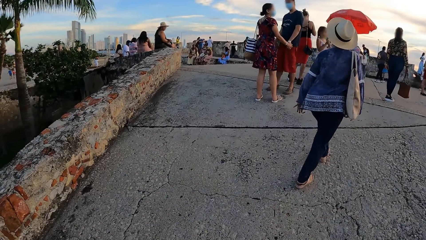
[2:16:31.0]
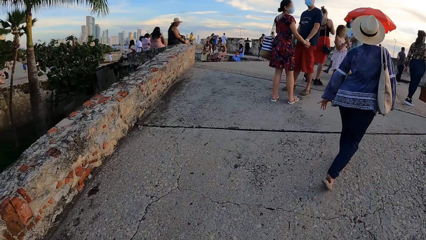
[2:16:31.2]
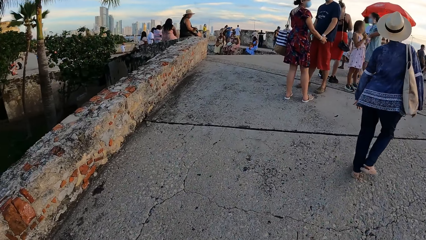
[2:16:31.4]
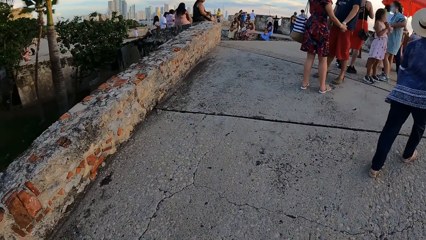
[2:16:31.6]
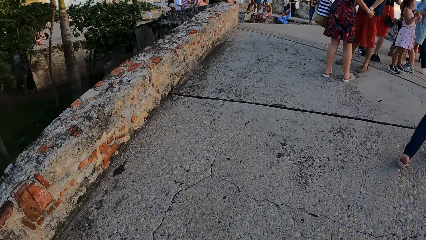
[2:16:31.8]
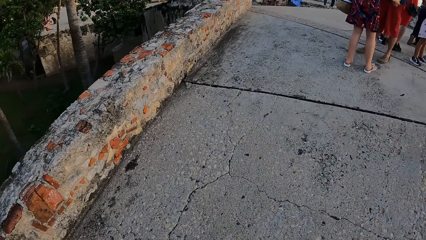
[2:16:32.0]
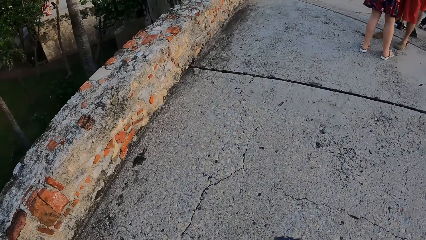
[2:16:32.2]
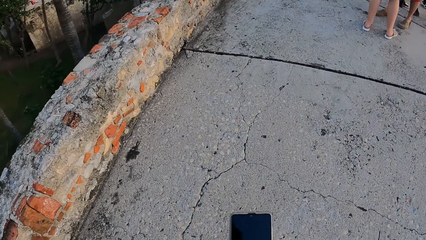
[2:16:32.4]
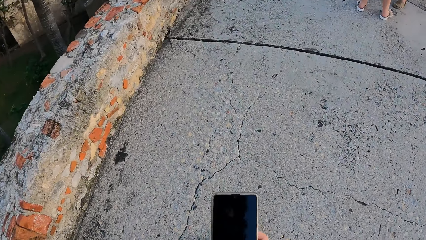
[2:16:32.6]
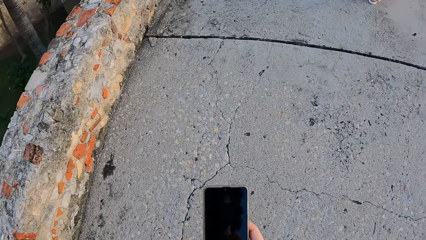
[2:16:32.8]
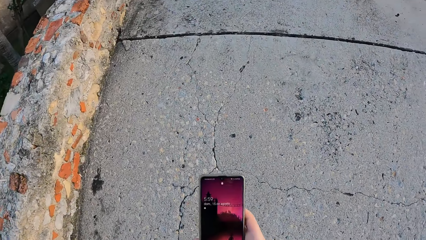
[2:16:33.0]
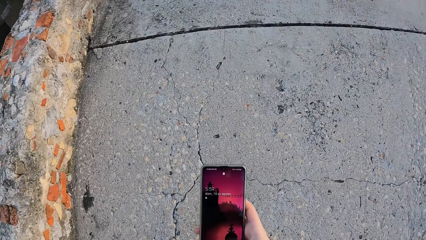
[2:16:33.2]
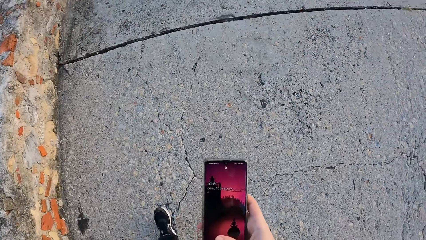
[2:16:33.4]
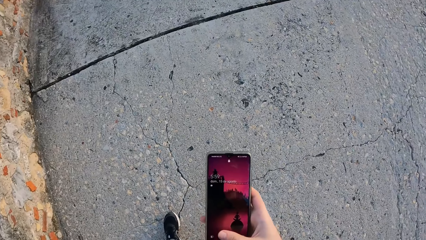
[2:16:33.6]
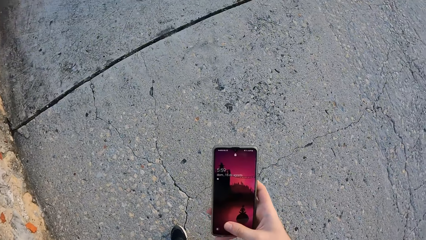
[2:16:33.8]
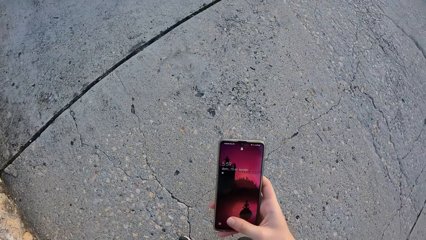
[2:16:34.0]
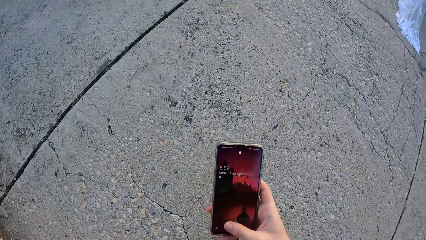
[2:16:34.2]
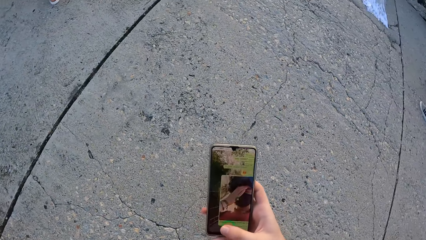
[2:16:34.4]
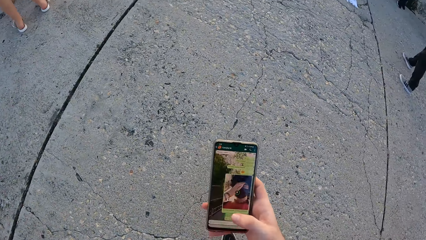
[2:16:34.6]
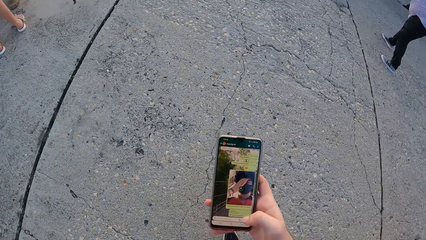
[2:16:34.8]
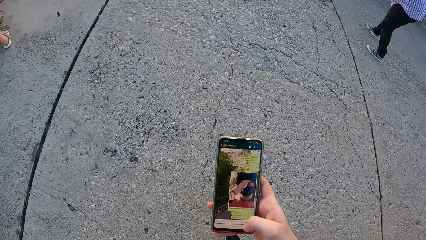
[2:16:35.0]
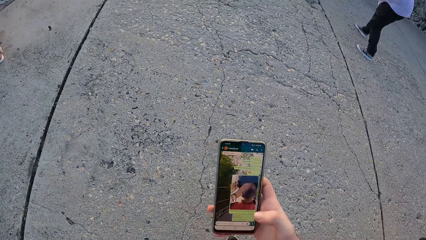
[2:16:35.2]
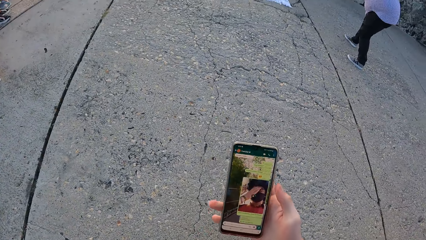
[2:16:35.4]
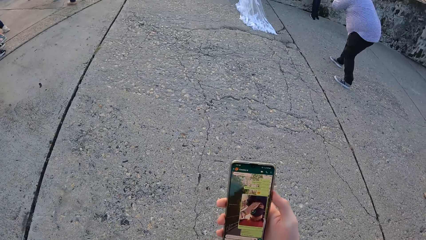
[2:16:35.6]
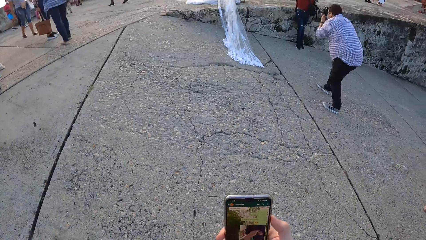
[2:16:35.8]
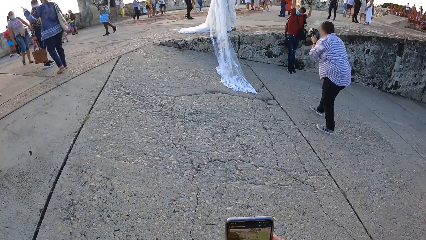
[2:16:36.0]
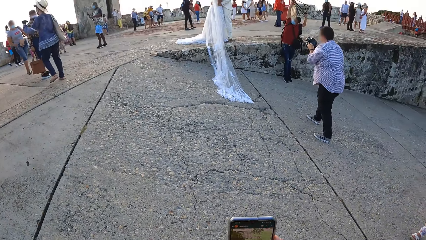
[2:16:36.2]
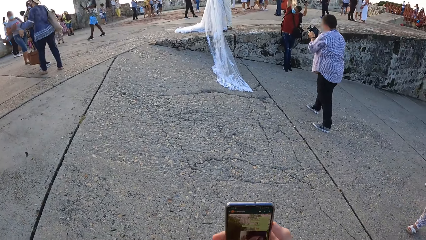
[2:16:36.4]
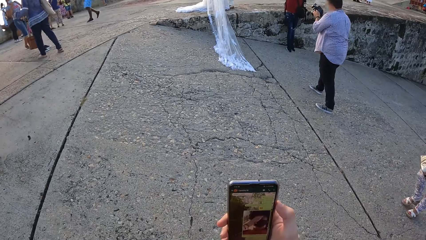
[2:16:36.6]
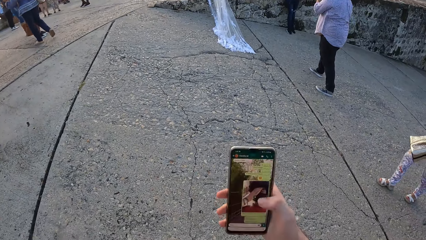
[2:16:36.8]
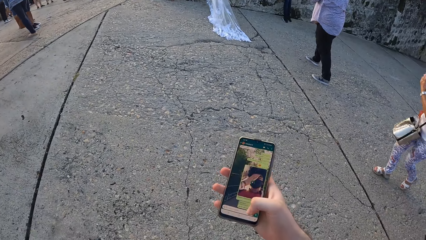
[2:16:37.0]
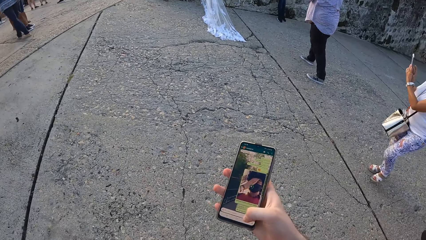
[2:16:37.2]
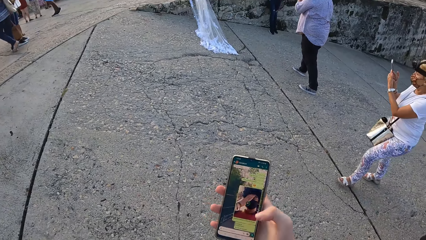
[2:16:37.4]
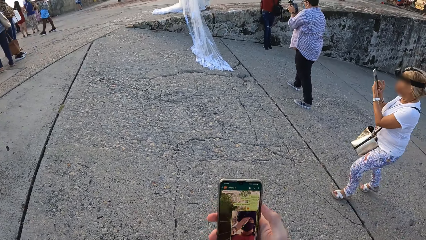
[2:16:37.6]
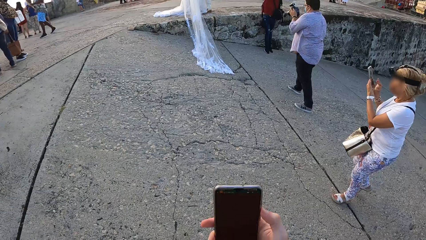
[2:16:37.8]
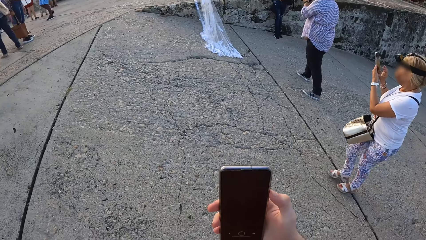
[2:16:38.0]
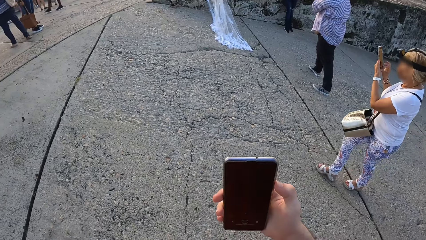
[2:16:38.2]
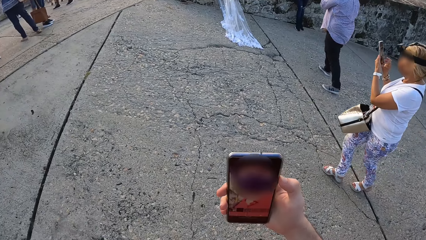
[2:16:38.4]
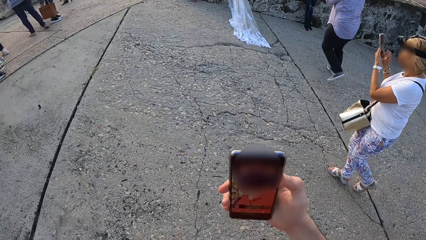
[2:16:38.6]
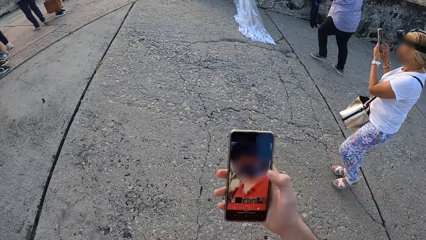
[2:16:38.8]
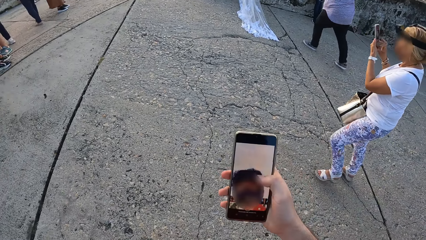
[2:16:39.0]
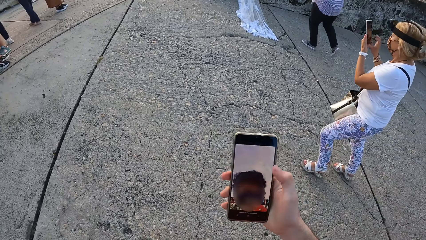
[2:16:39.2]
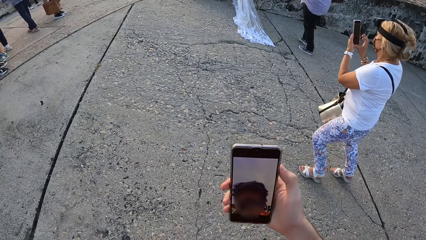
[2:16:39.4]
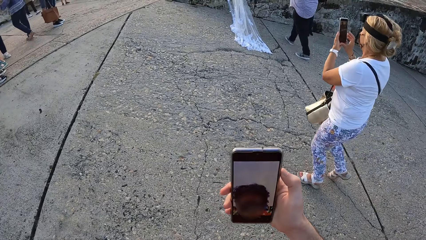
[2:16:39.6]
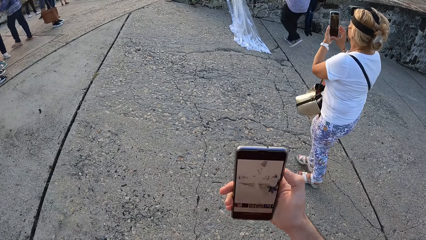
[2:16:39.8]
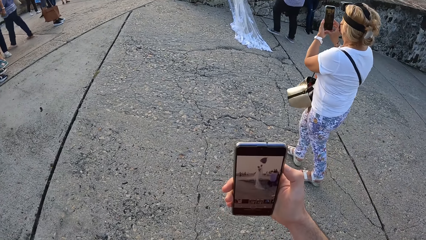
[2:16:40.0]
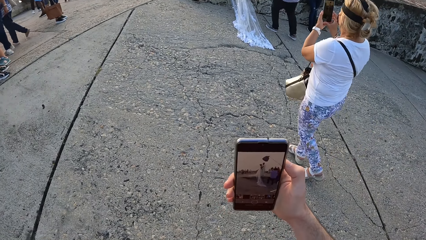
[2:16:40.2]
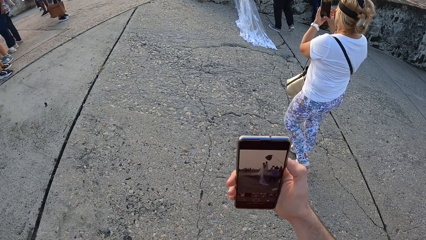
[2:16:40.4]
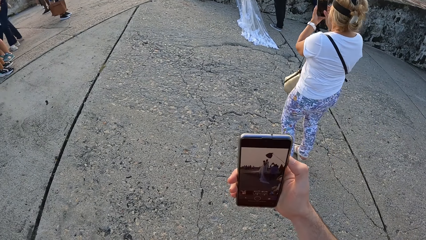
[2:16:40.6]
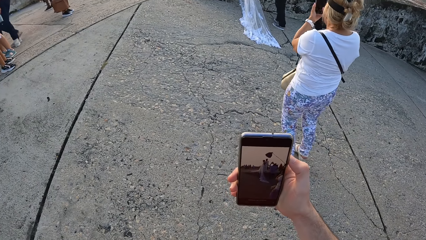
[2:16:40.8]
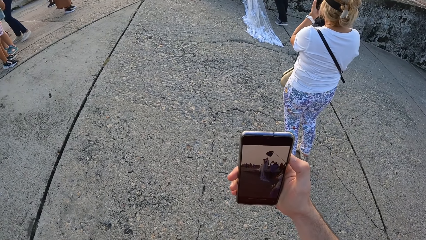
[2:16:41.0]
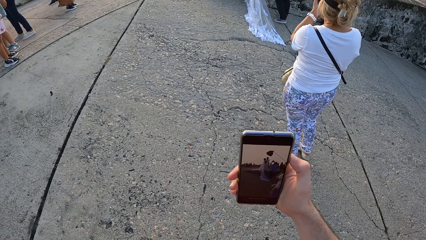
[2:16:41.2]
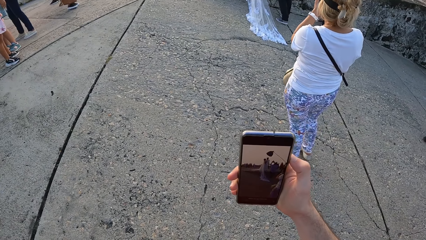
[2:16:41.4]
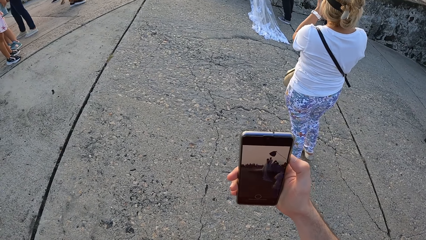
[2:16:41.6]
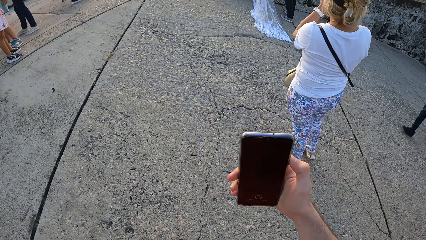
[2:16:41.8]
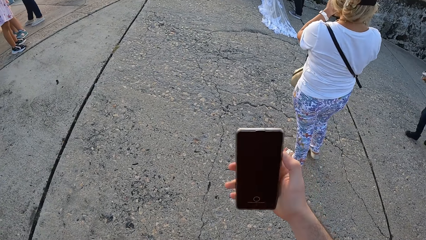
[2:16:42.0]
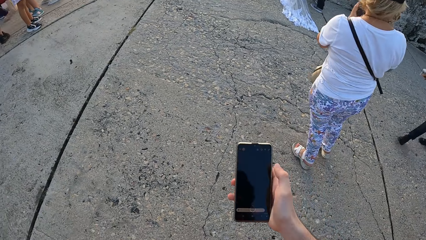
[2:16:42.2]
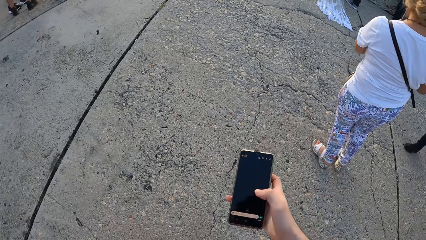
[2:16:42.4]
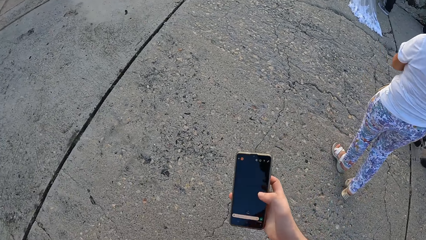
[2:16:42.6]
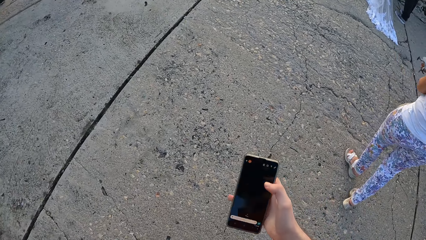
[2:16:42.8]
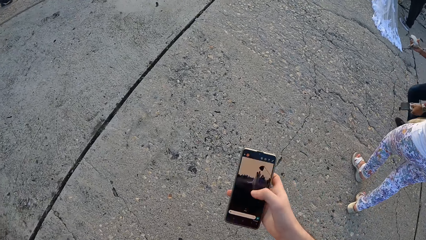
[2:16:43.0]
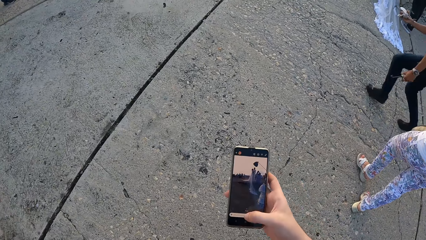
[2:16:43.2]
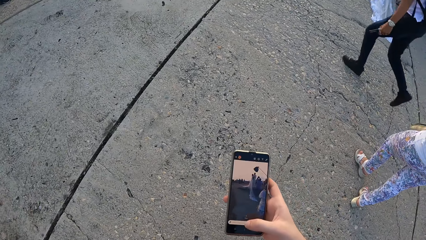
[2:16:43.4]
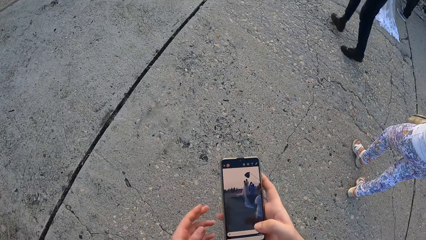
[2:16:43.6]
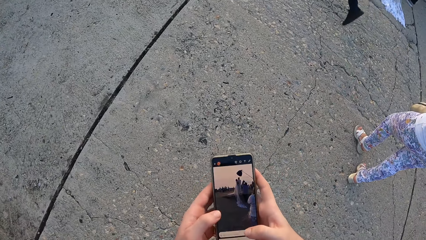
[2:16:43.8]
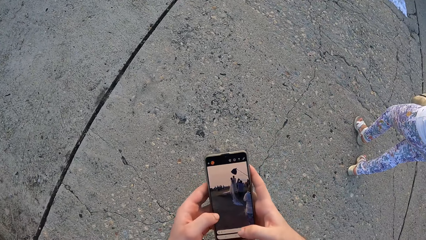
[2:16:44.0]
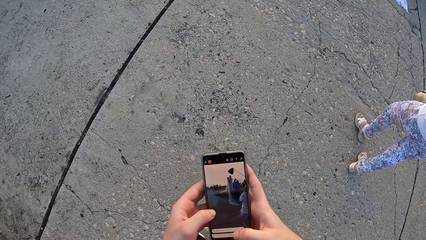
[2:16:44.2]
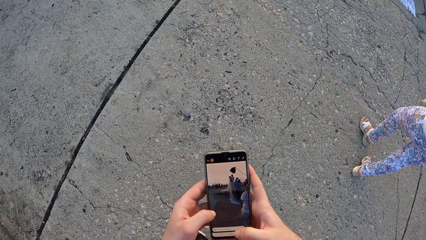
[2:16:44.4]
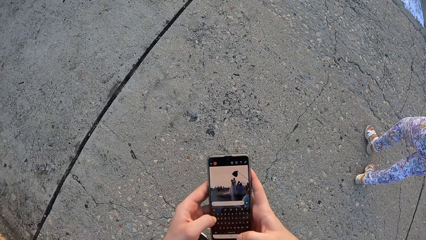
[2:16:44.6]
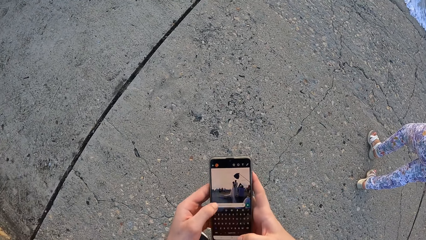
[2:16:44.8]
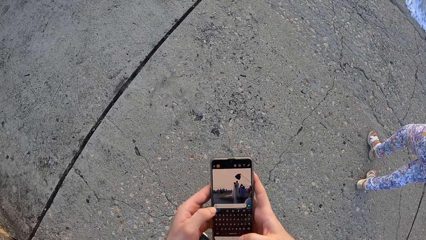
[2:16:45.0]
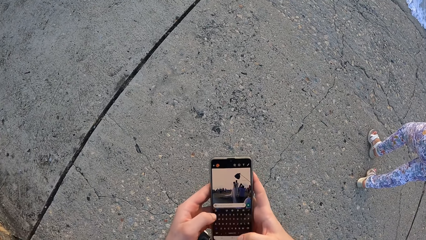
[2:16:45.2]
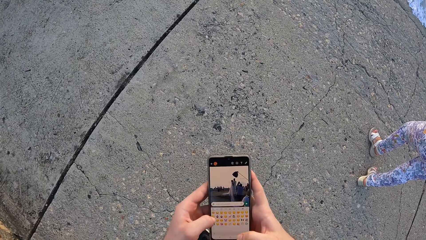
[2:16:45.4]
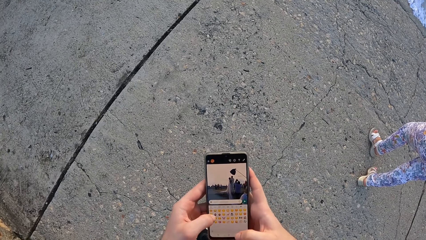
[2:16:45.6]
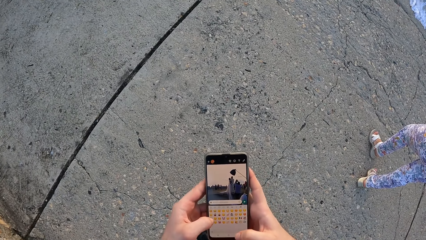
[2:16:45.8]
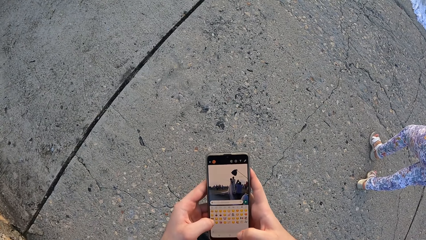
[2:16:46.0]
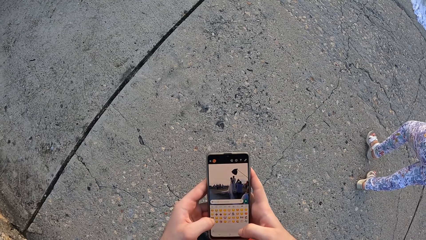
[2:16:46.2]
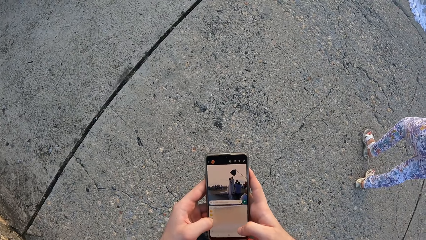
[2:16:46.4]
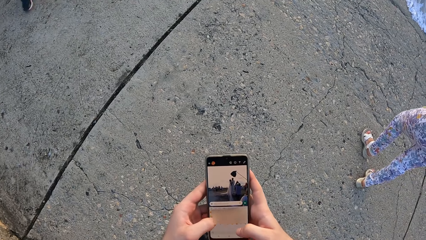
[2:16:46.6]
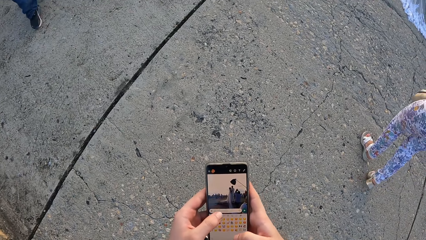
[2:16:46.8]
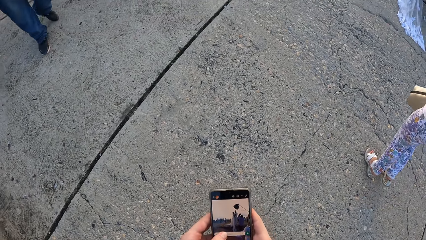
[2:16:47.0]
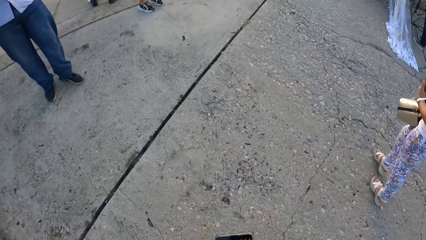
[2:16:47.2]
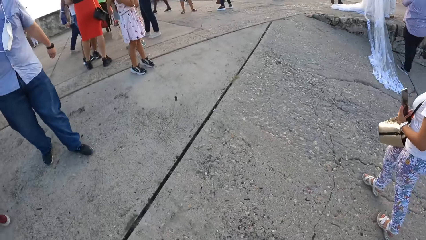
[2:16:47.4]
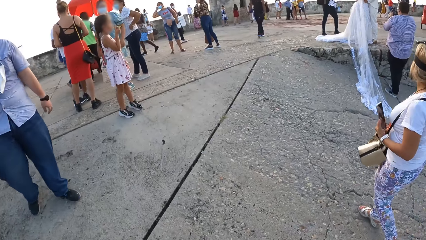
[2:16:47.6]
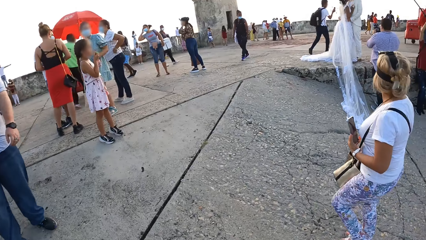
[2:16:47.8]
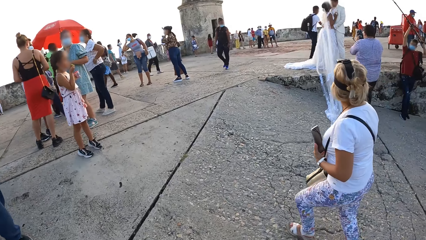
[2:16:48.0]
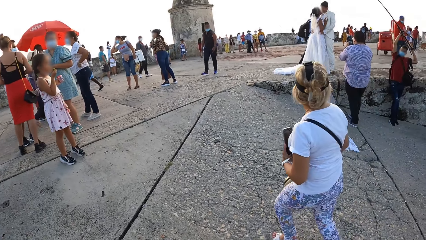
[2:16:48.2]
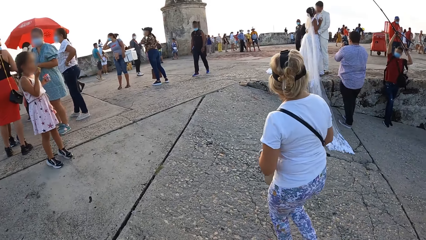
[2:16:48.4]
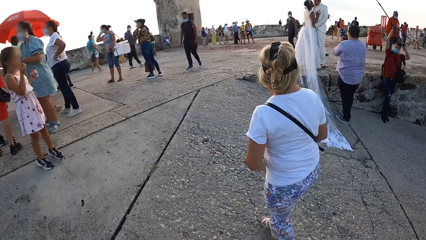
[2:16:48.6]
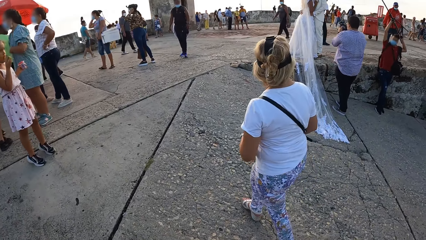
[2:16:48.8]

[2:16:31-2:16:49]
The camera wearer holds the phone with his right hand. He operates the phone in his right hand with his right hand. A woman walks in the walkway. She operates the phone in her left hand with her right hand. The camera wearer holds the phone in his right hand with his left hand. He operates the phone in both hands with both hands. The woman walks in the walkway. The camera wearer walks in the walkway.
